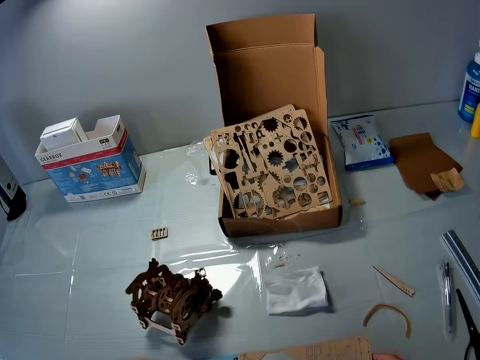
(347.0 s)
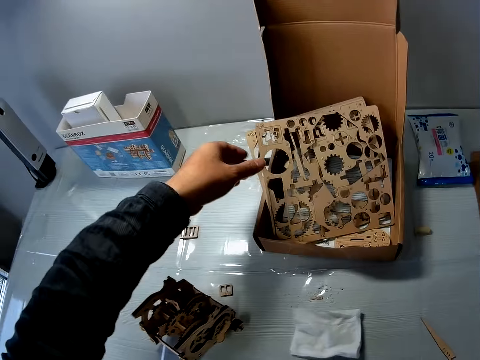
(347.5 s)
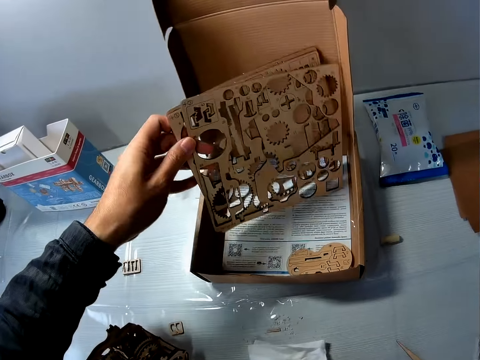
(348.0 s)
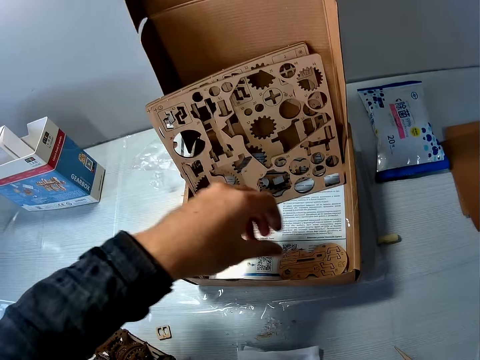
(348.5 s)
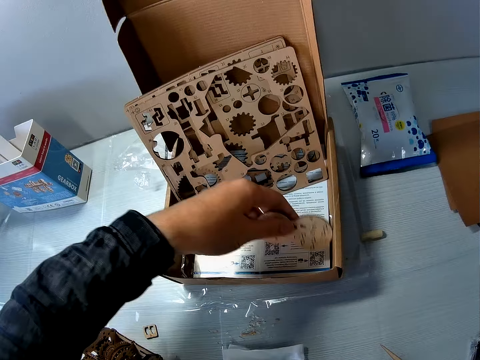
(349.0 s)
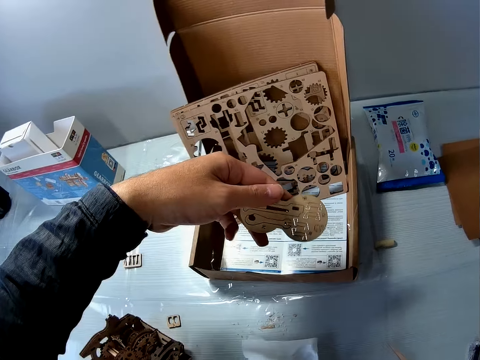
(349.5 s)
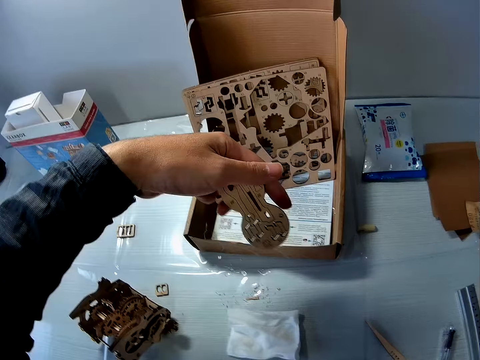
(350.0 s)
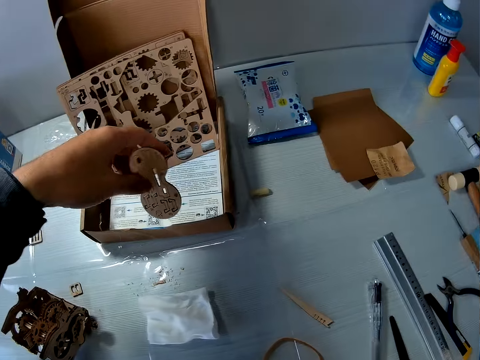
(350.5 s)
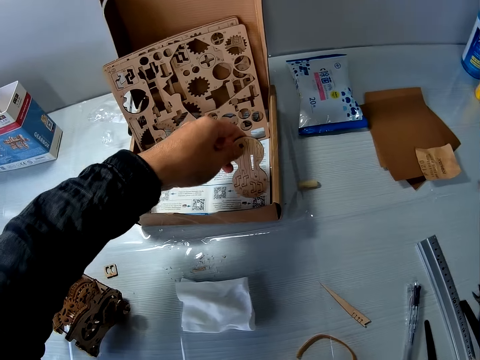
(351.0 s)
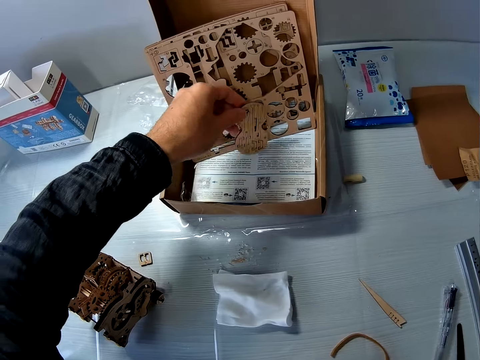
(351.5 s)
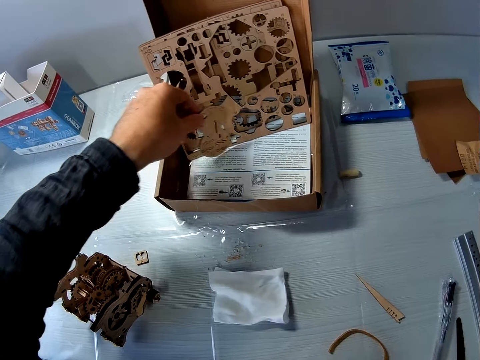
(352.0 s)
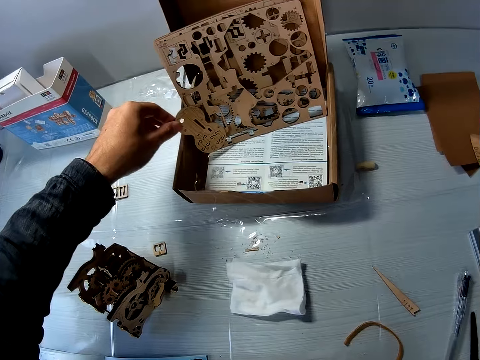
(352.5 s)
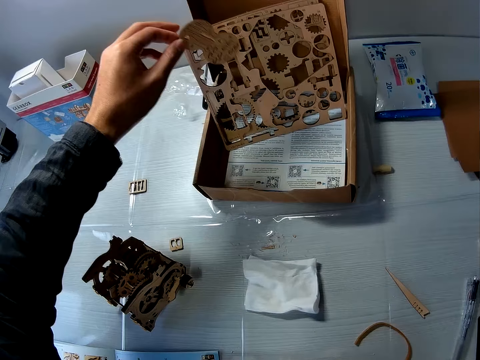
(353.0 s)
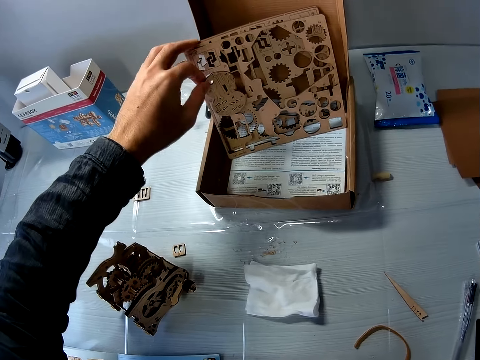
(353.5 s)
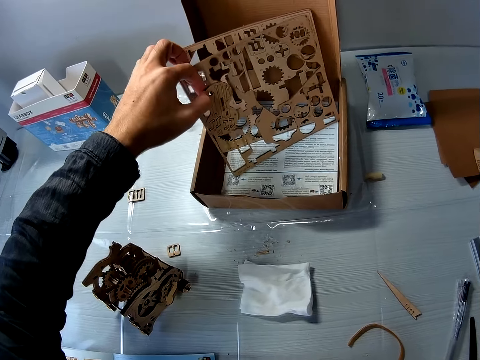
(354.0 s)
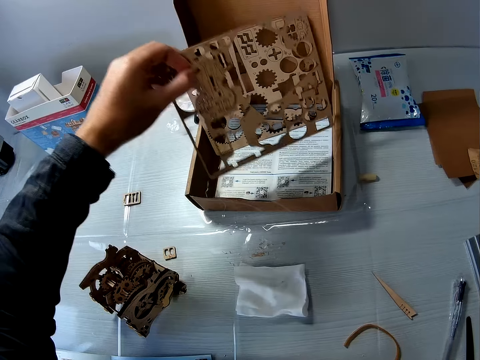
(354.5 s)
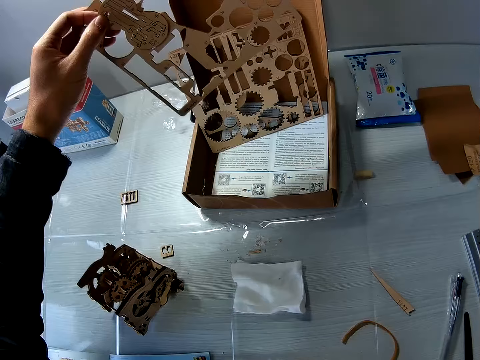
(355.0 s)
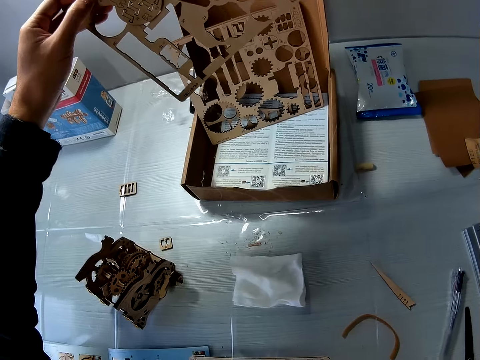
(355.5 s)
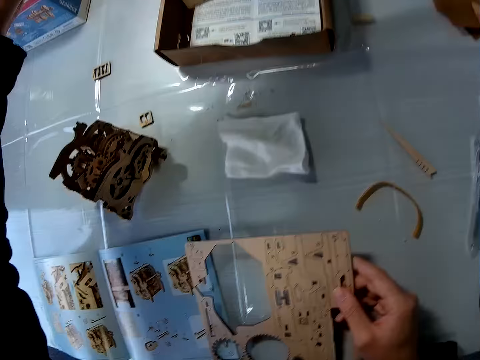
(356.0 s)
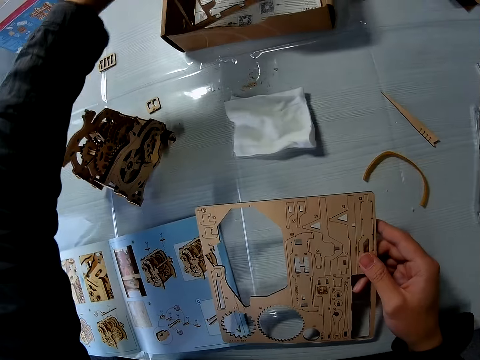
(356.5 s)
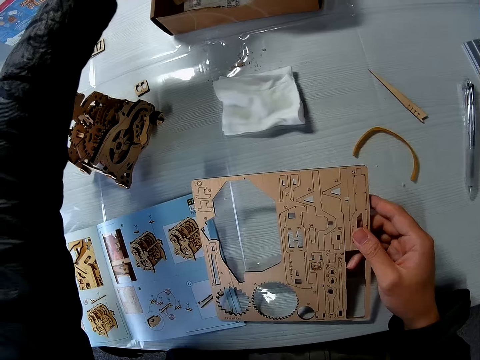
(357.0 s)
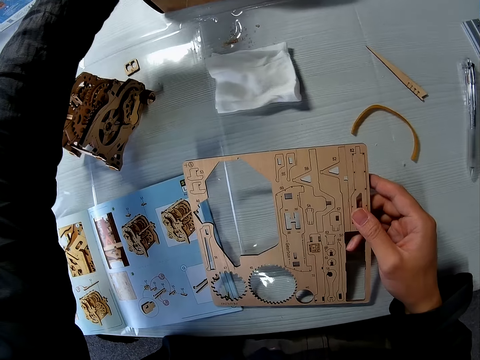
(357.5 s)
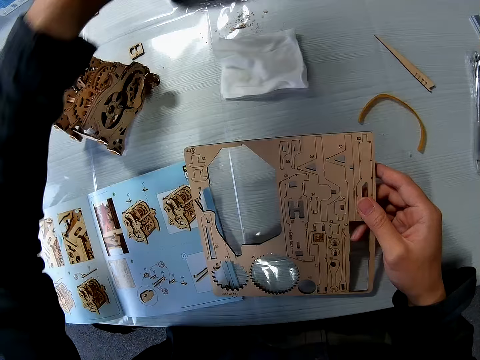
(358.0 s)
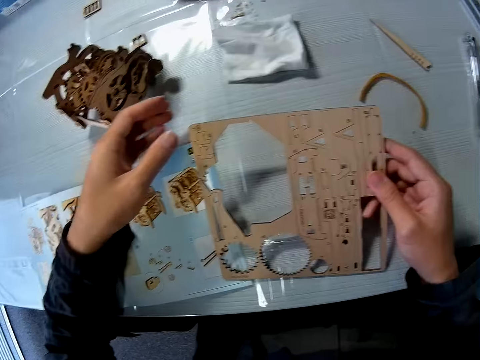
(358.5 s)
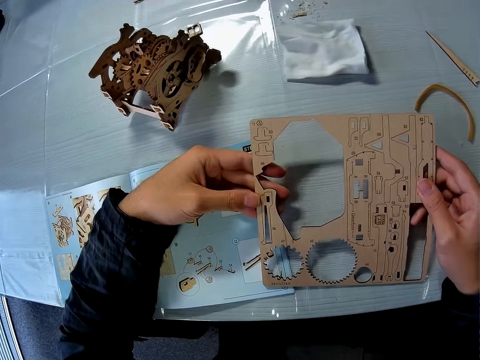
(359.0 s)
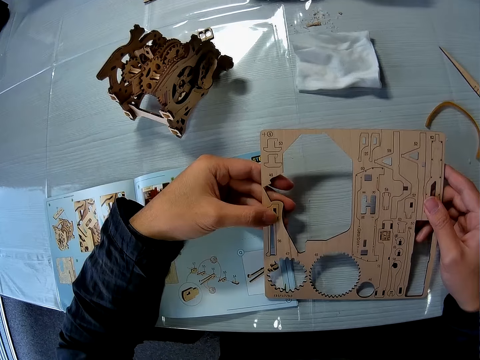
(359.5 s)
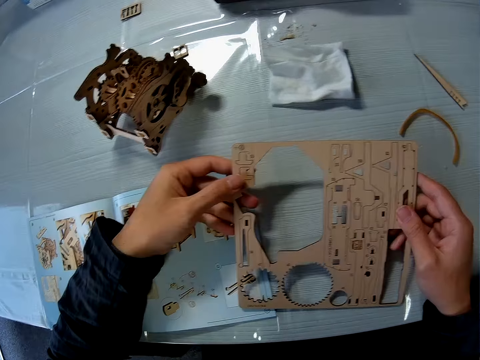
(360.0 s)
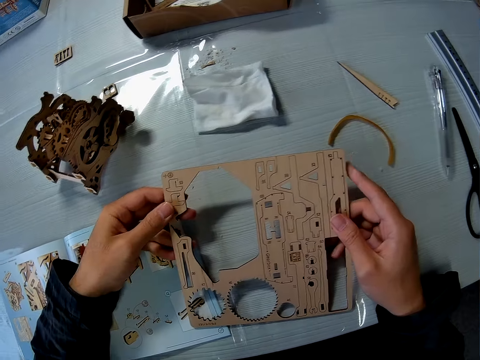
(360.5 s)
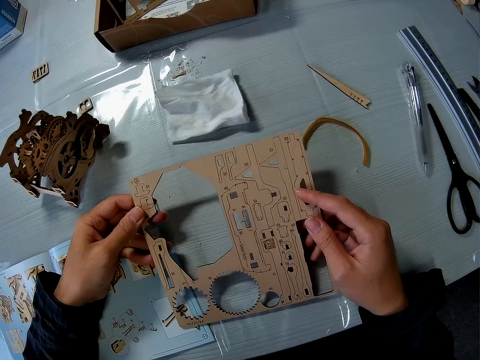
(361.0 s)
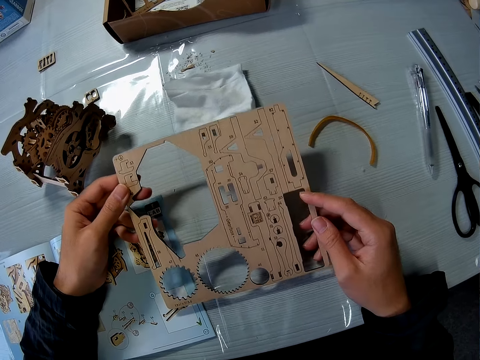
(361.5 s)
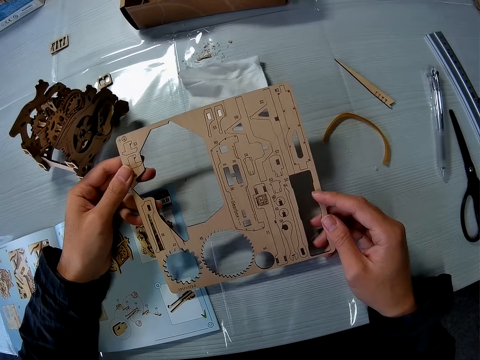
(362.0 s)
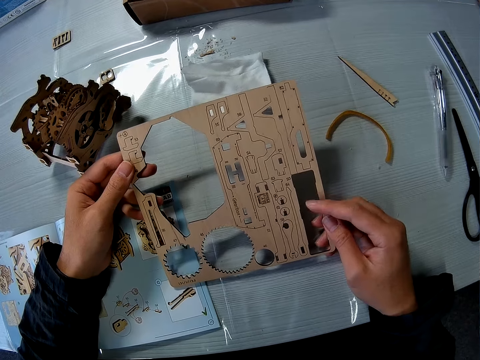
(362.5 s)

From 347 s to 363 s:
The camera wearer moves the stem gear cardboards from the box. They adjust the sheets in the carton on the table. They pick the craft material from the box, look at the craft material, and move the craft material. They pick the stem gear cardboard from the box, lift the stem gear cardboards, hold the stem gear cardboard with both hands, and place the stem gear cardboard on the box. They hold the stem gear cardboard and touch the stem gear cardboard.

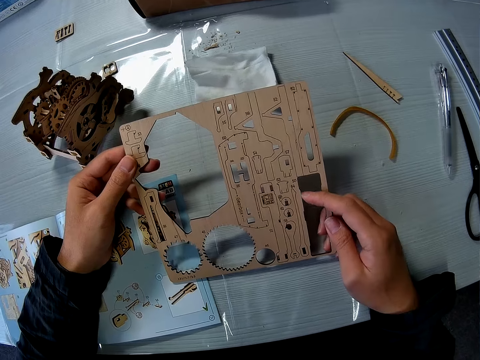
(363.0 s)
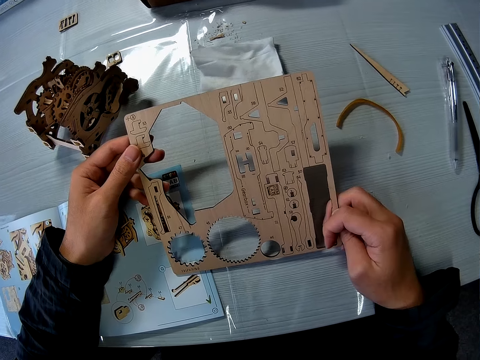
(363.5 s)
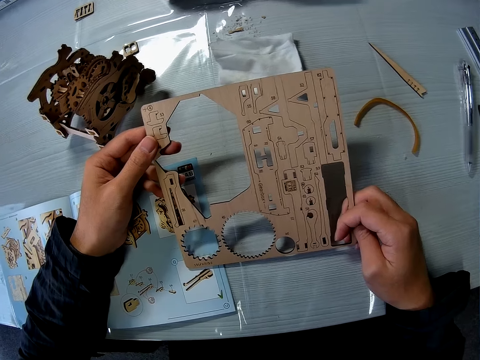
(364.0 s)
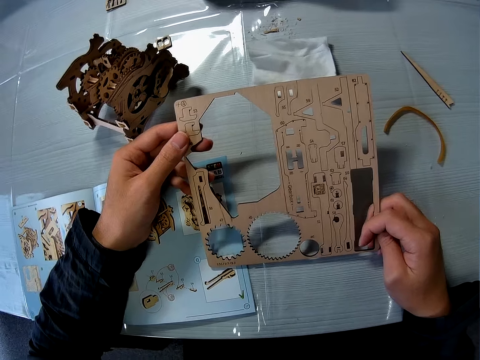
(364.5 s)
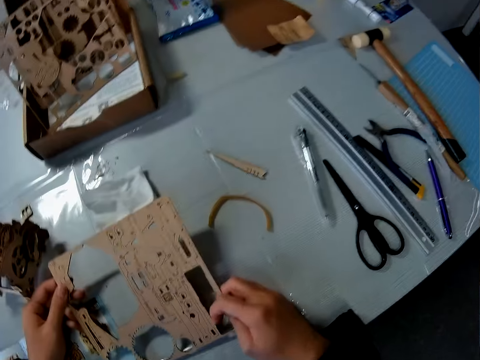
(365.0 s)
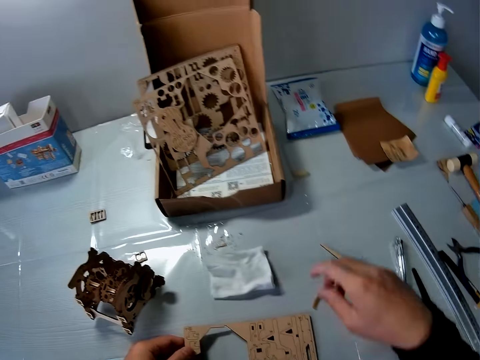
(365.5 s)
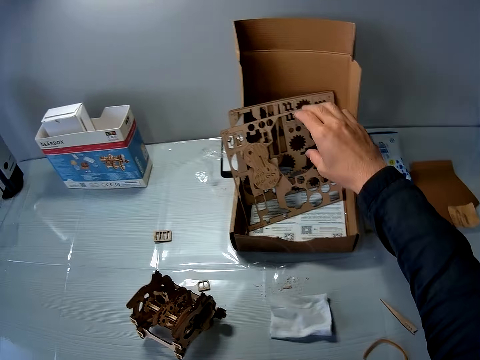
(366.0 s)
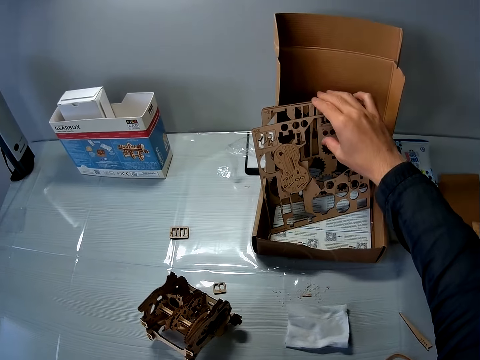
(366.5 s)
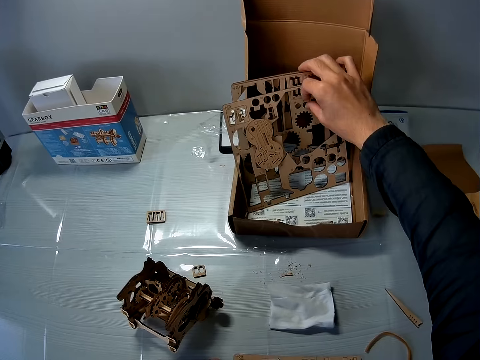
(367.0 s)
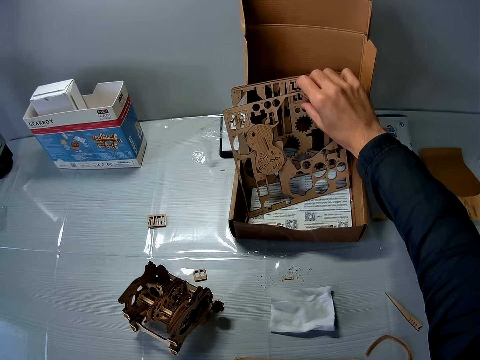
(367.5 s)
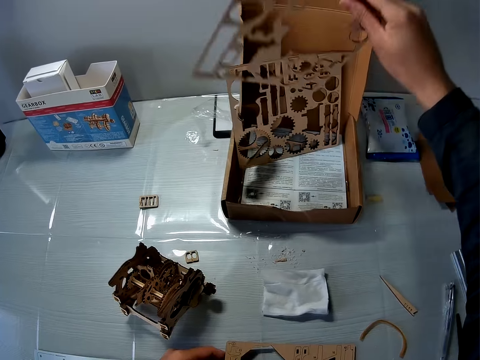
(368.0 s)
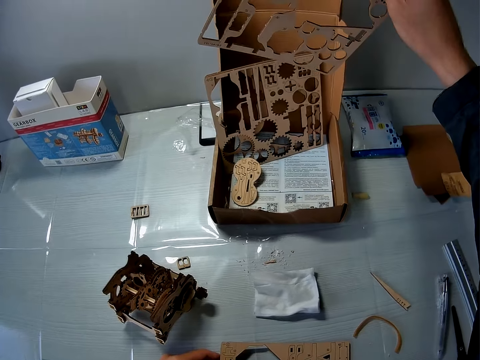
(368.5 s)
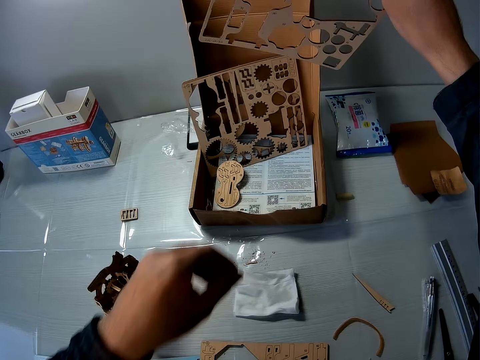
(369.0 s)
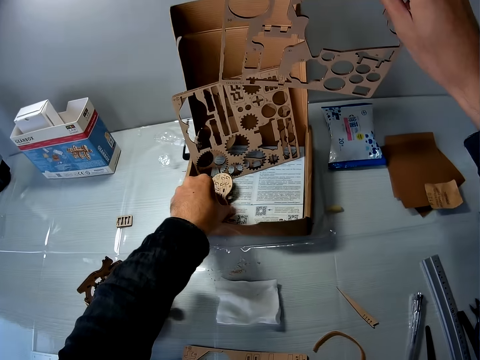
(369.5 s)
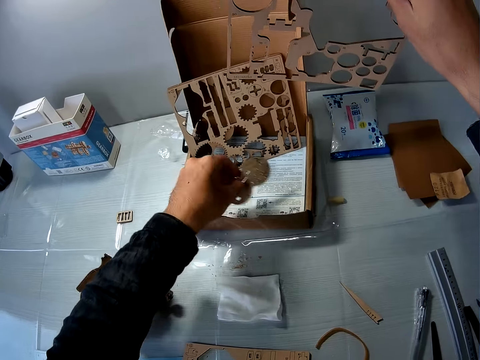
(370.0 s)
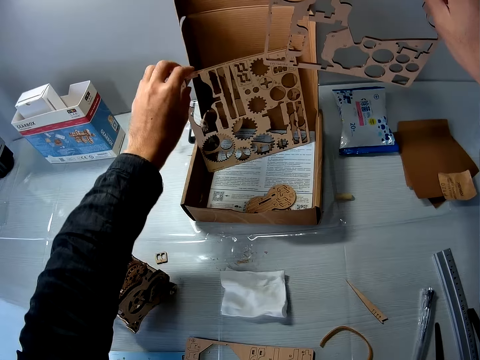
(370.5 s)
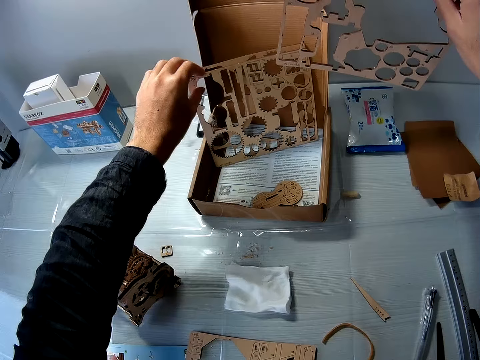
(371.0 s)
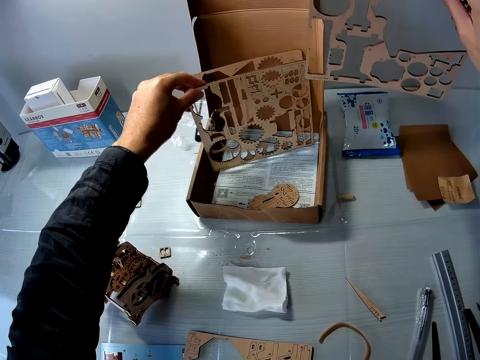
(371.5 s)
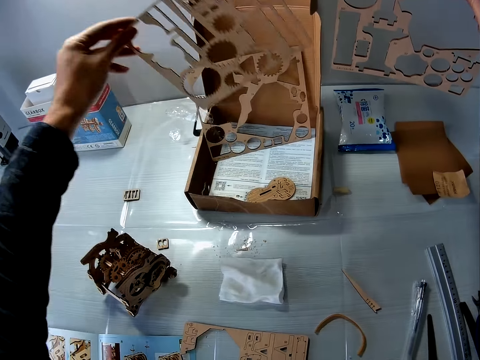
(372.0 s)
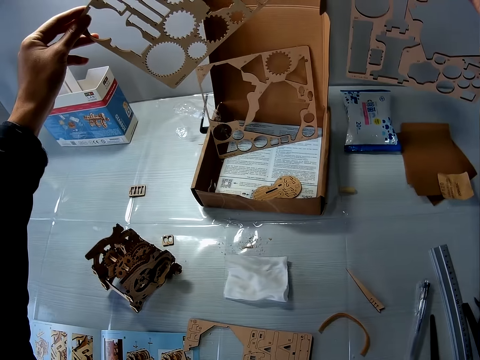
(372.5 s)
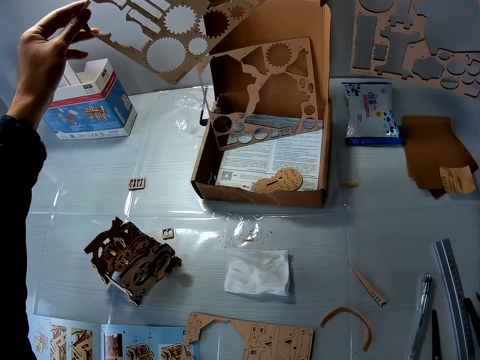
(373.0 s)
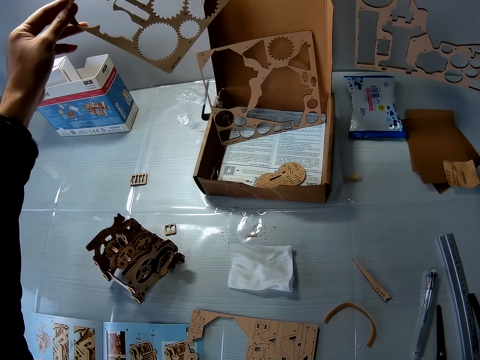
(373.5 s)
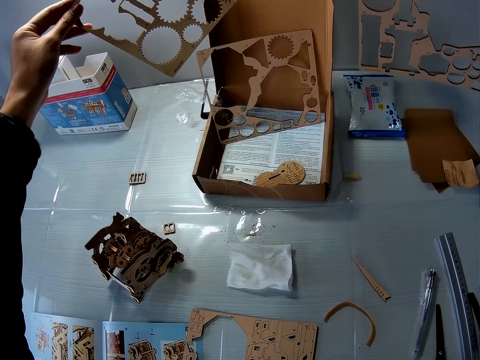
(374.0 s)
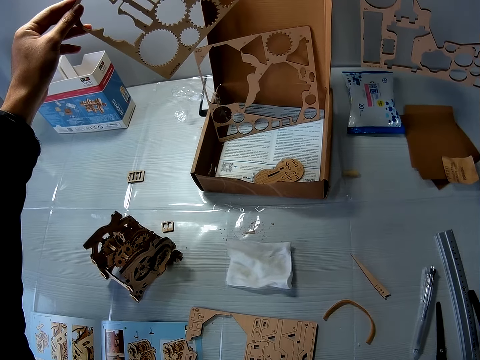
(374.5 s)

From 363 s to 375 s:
The camera wearer picks the stem gear cardboard from the box and lifts the stem gear cardboard. They drop the craft material and move the craft material. They adjust the small sheet in the carton on the table. They pick the stem gear cardboard from the box and hold the stem gear cardboard.
